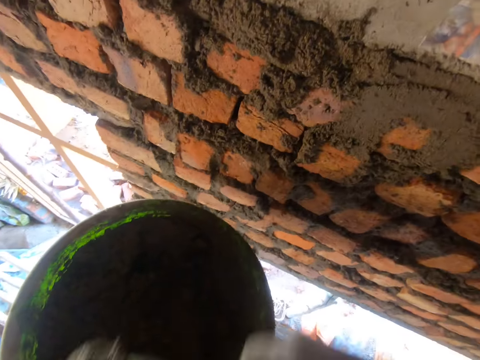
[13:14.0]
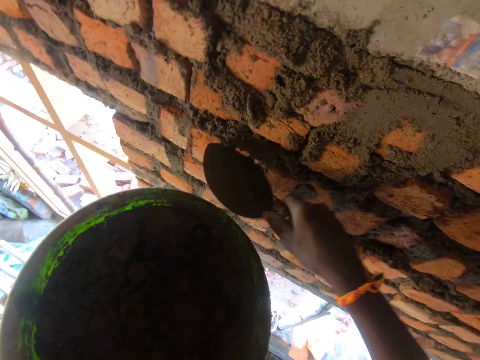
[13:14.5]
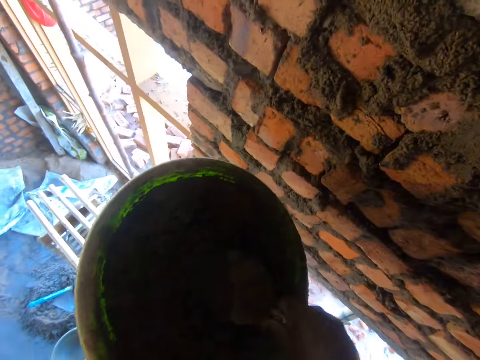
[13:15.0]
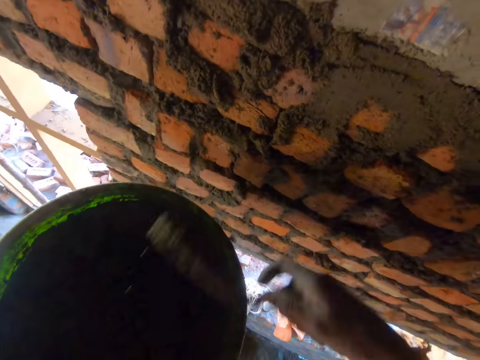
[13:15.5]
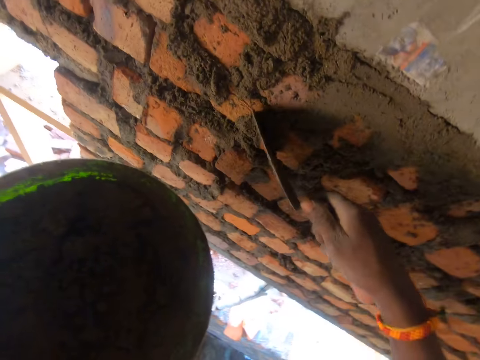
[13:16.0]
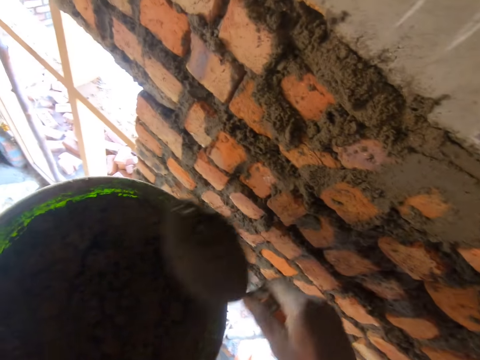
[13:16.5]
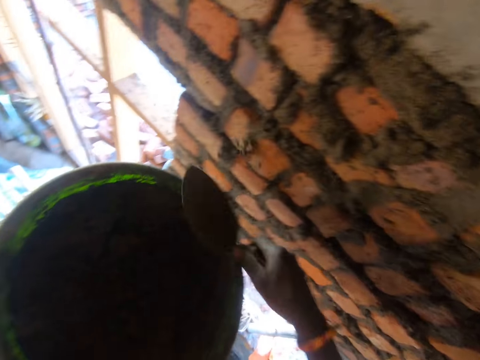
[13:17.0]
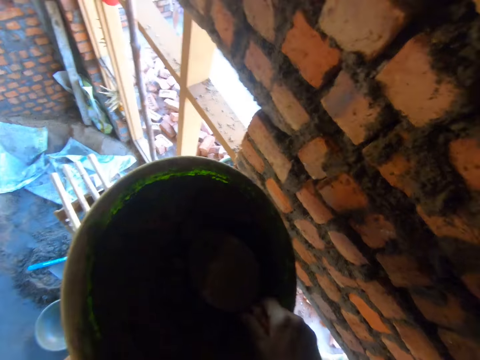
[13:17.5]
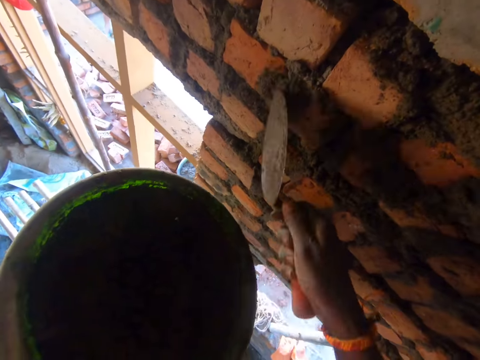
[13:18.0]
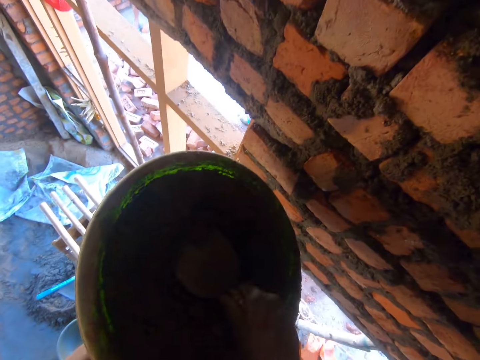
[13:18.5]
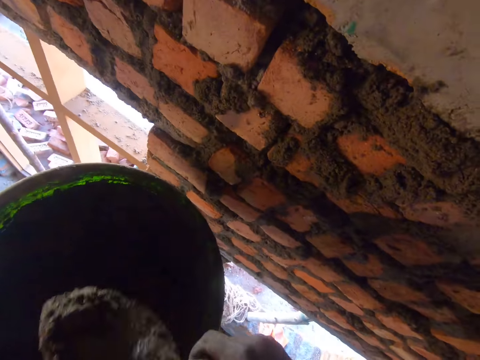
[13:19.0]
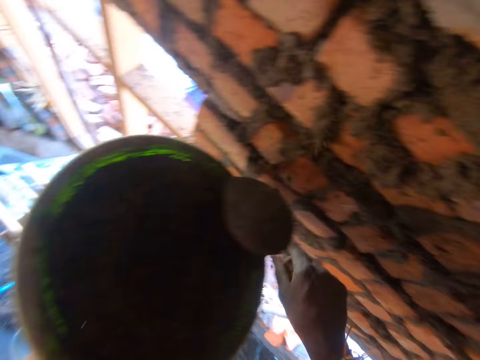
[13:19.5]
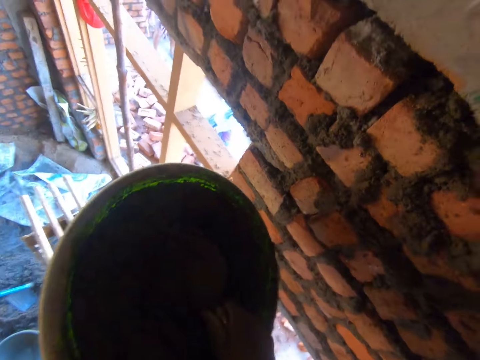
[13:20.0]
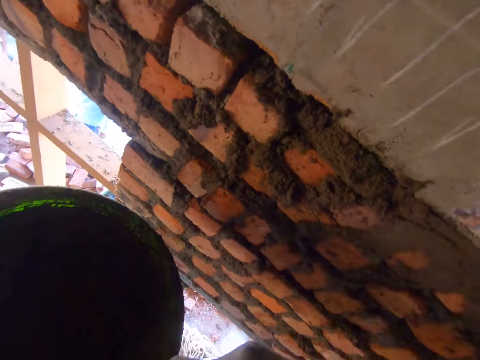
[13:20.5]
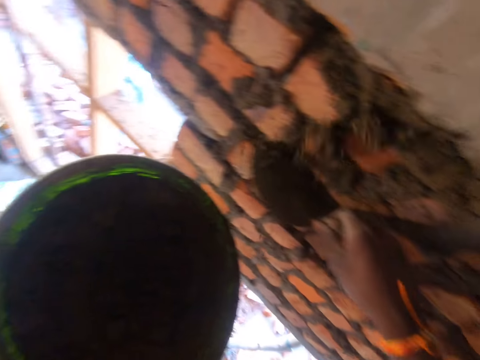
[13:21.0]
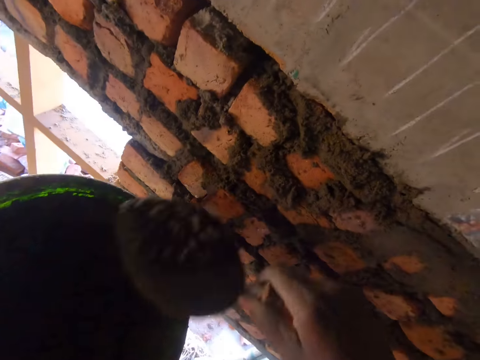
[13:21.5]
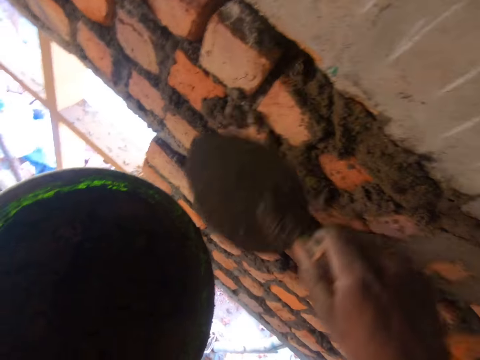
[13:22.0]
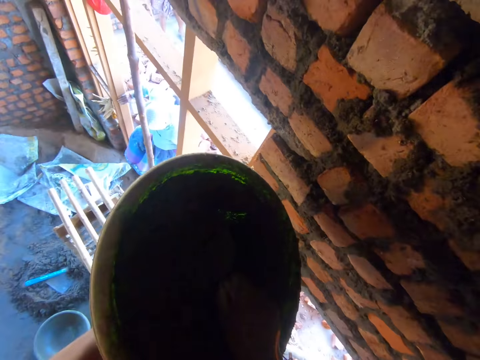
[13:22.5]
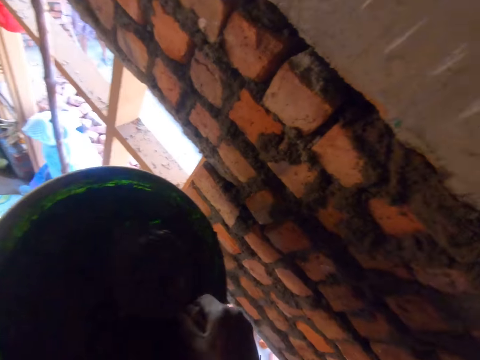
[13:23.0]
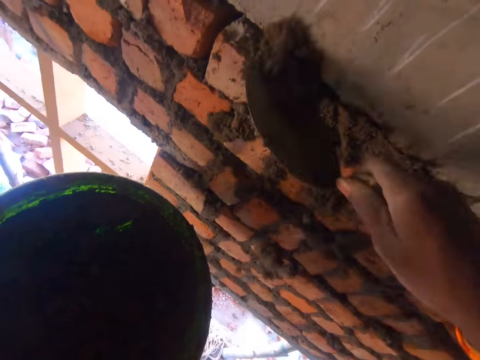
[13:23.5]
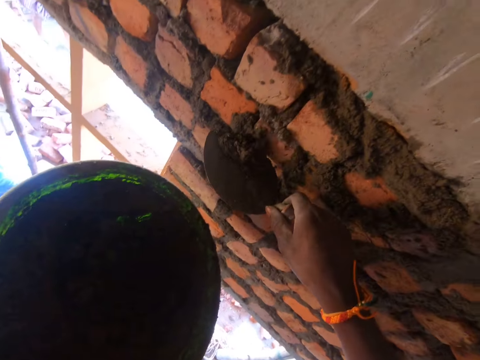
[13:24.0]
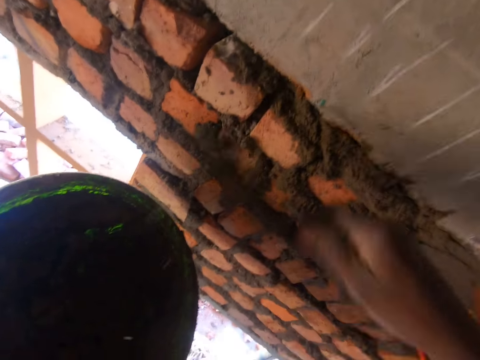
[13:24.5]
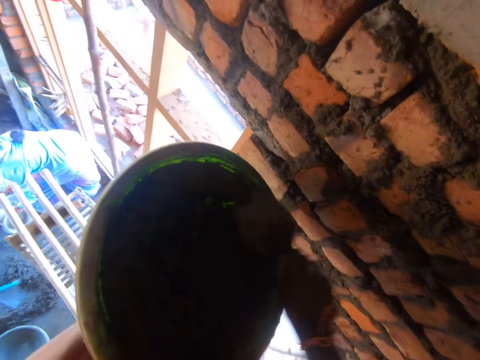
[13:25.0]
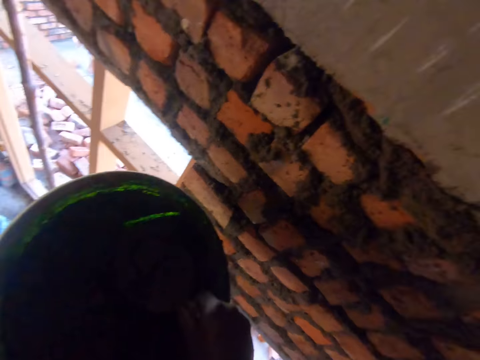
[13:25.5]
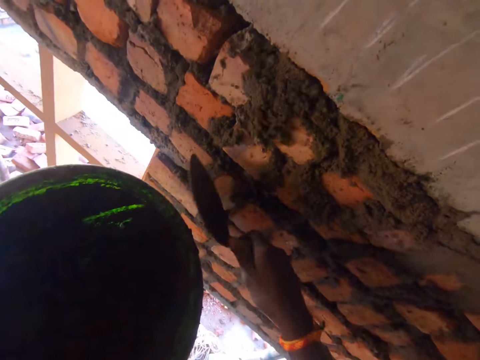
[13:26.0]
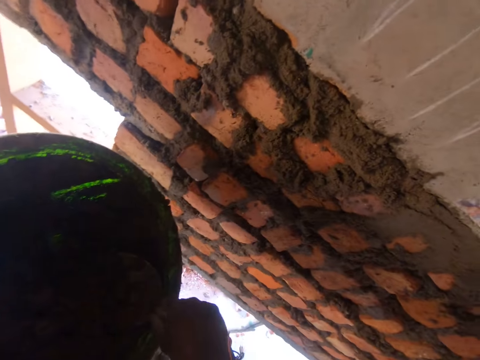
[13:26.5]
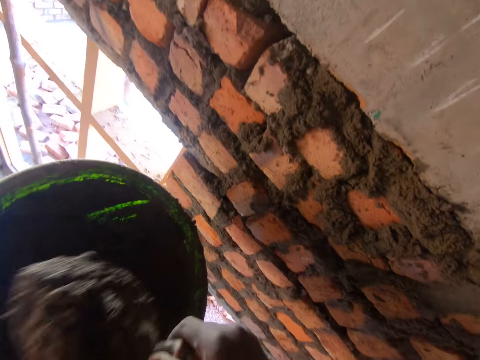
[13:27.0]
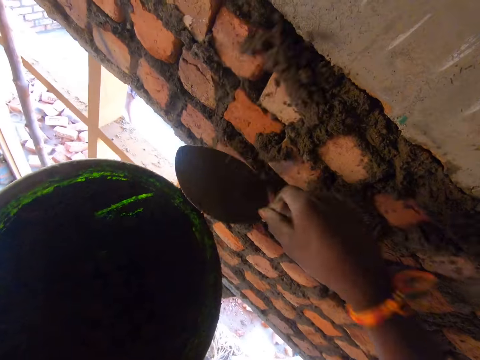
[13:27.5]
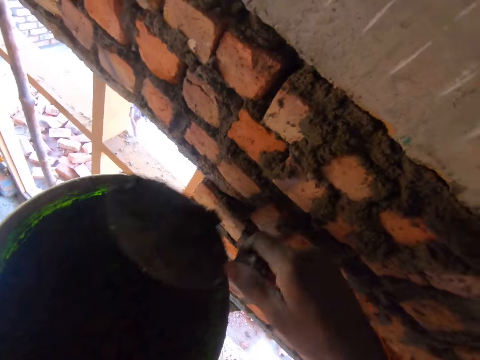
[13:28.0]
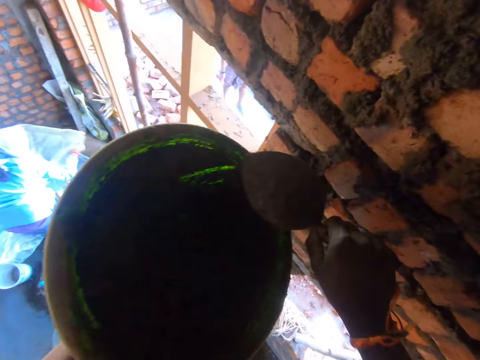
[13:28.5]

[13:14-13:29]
The camera wearer plasters the wall. They scoop the plaster from the mortar tray with a trowel. They plaster the wall. They scoop the plaster from the tray with the trowel. They plaster the wall. They scoop the plaster from the tray with the trowel. They plaster the wall. They scoop the plaster from the tray with the trowel. They plaster the wall. They scoop the plaster from the tray with the trowel. They plaster the wall. They scoop the plaster from the tray with the trowel. They plaster the wall. They scoop the plaster from the tray with the trowel. They plaster the wall.

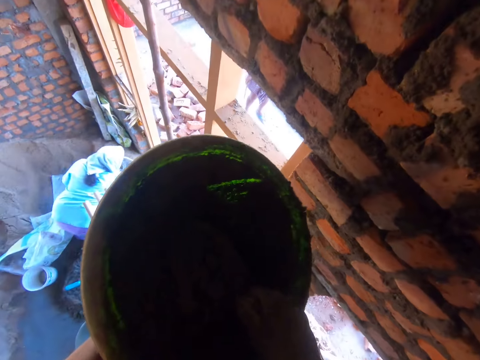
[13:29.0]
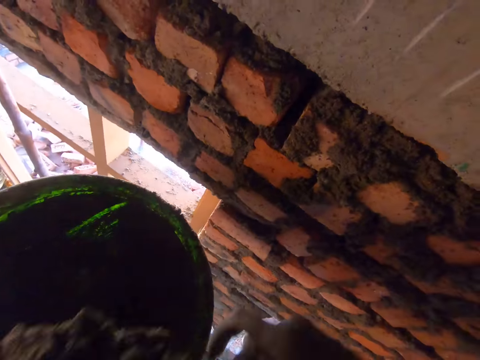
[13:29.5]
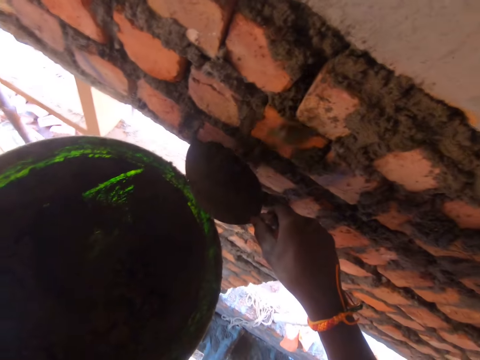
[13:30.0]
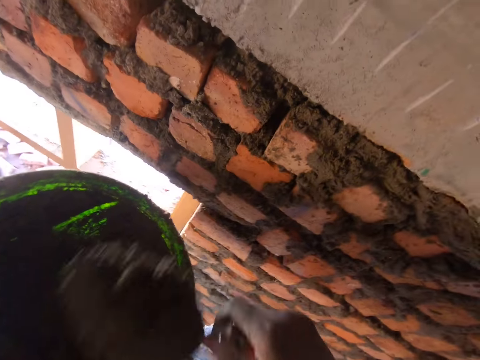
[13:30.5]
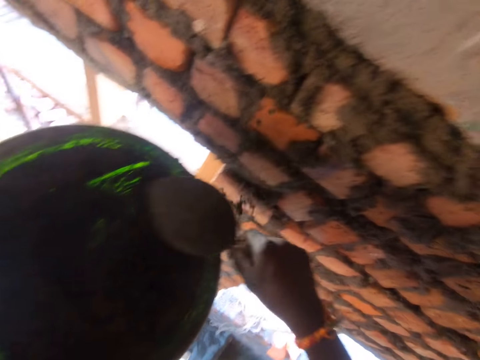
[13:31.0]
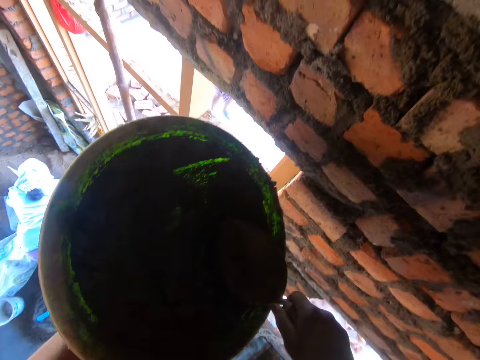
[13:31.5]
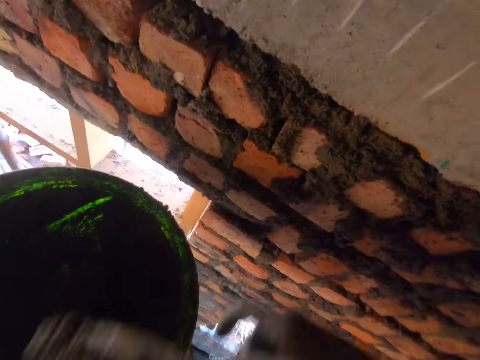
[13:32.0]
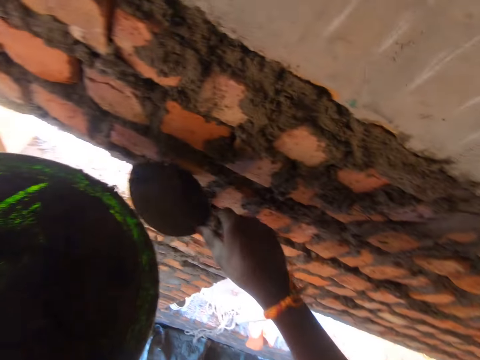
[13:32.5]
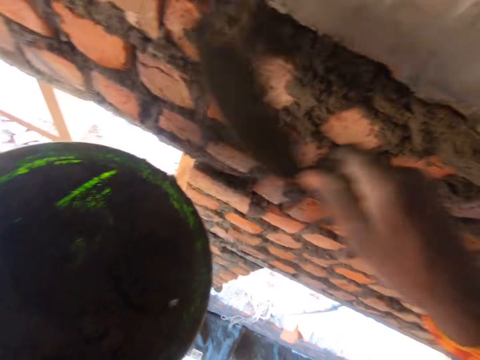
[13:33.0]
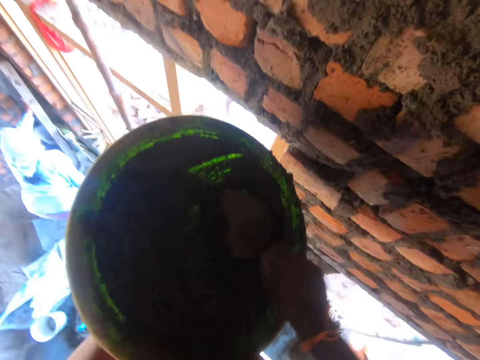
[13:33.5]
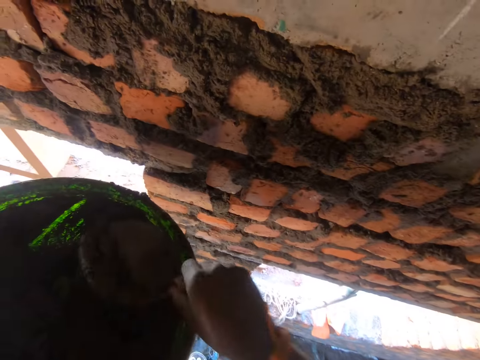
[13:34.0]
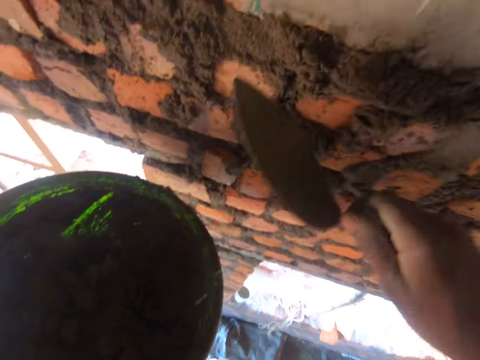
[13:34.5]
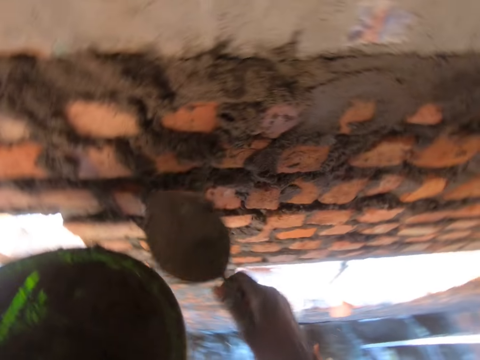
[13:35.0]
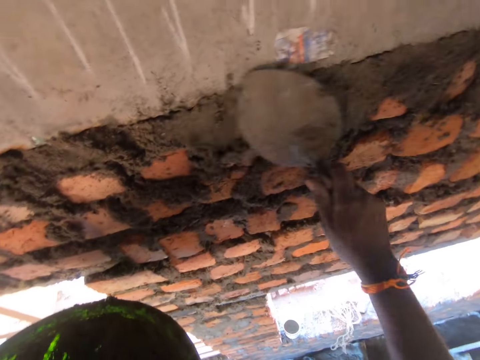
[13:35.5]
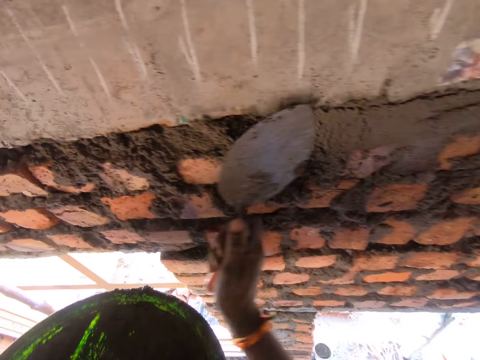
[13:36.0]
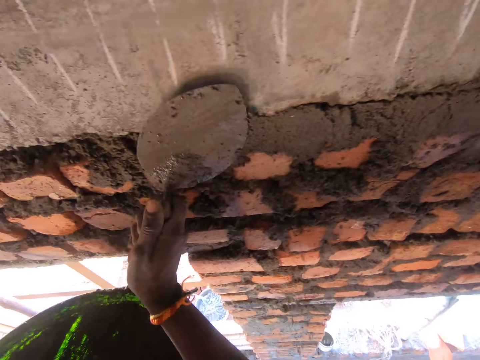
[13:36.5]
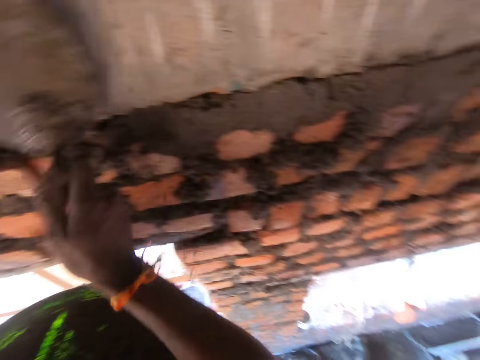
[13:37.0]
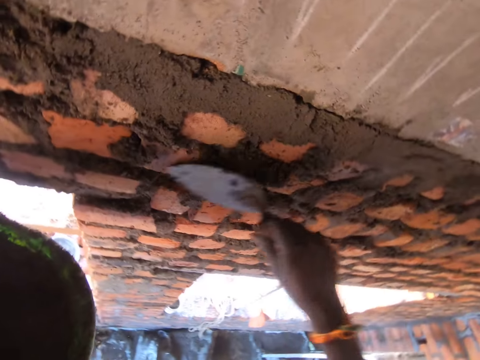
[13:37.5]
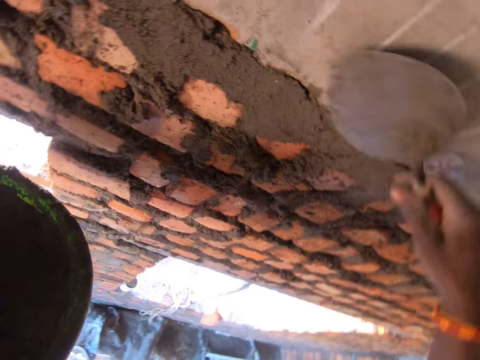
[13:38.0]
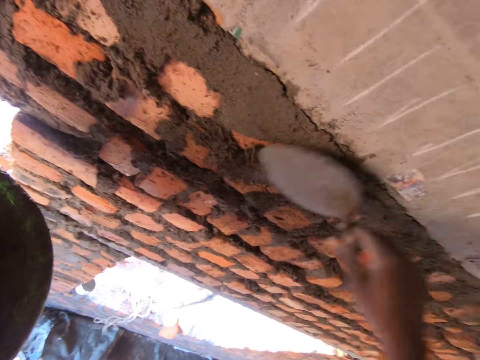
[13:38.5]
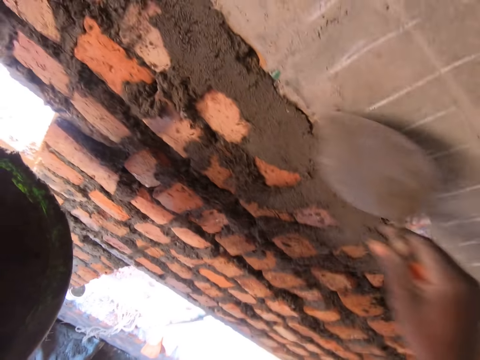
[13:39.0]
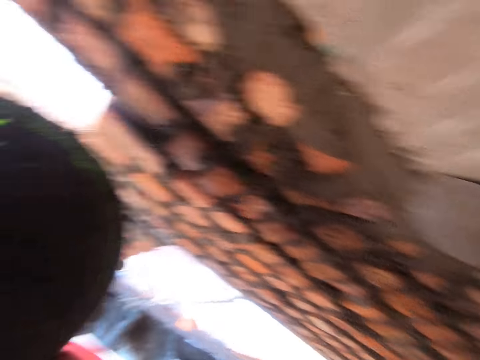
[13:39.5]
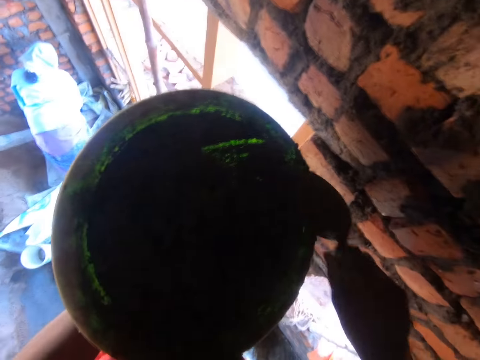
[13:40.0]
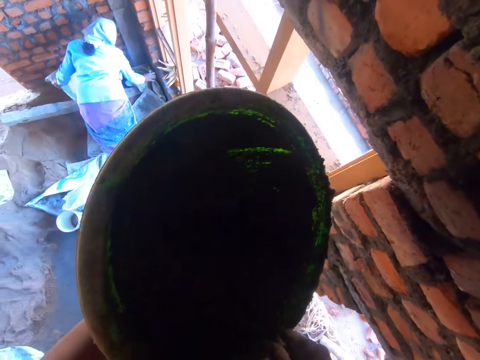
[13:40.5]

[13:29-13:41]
The camera wearer scoops the plaster from the mortar tray with a trowel. They plaster the wall. They scoop the plaster from the tray with the trowel. They plaster the wall. They scoop the plaster from the tray with the trowel. They plaster the wall. They scoop the plaster from the tray with the trowel.
